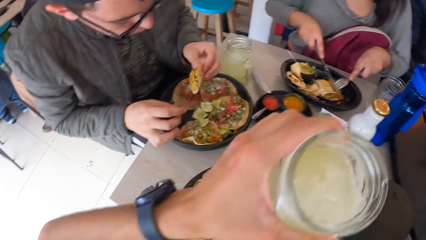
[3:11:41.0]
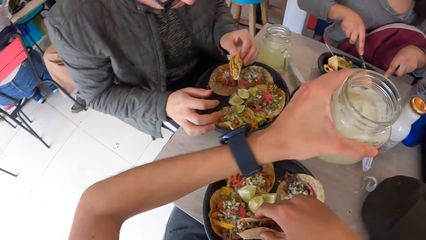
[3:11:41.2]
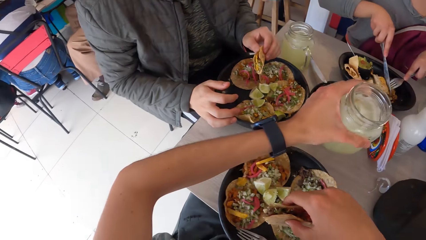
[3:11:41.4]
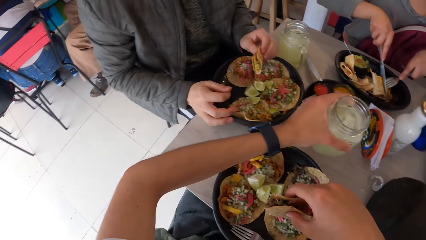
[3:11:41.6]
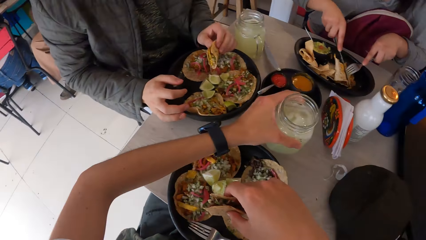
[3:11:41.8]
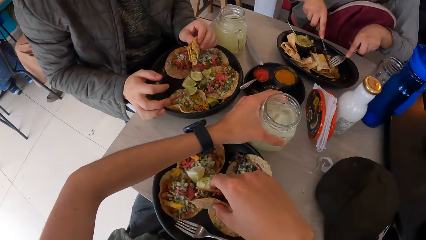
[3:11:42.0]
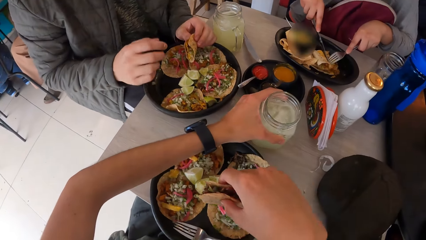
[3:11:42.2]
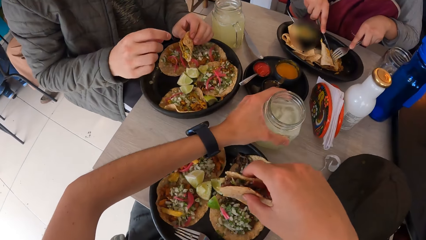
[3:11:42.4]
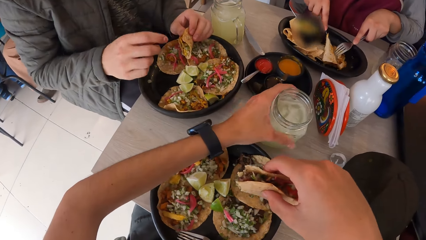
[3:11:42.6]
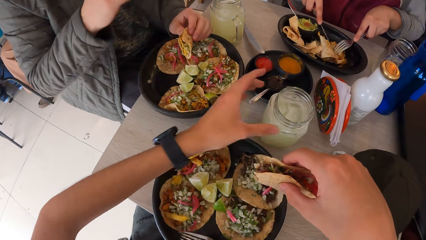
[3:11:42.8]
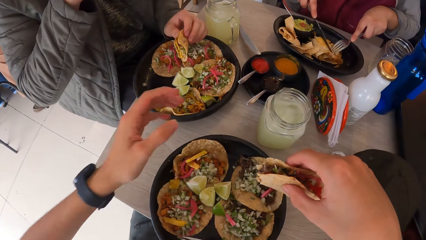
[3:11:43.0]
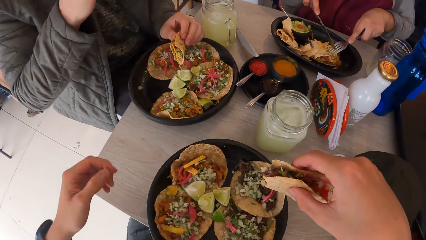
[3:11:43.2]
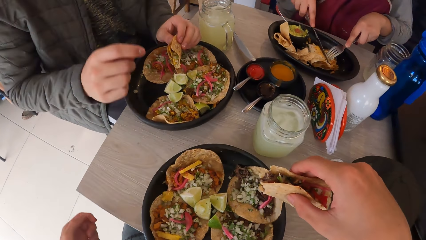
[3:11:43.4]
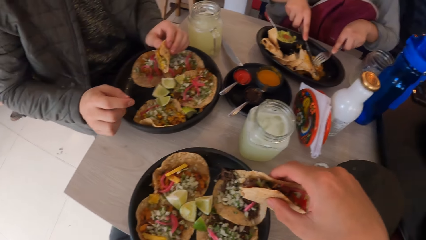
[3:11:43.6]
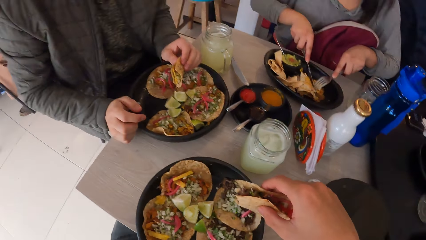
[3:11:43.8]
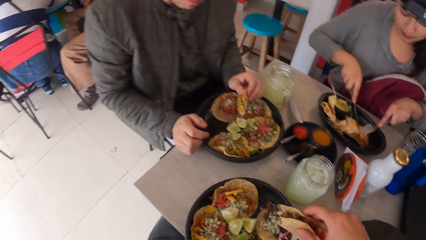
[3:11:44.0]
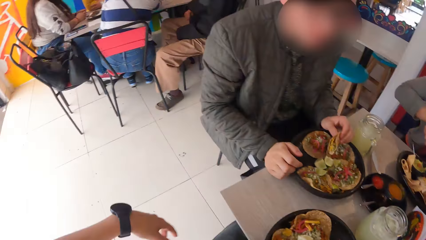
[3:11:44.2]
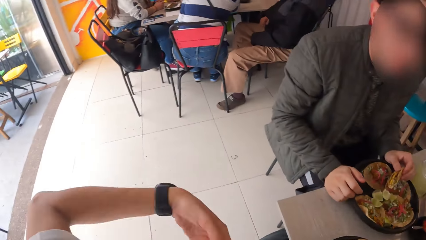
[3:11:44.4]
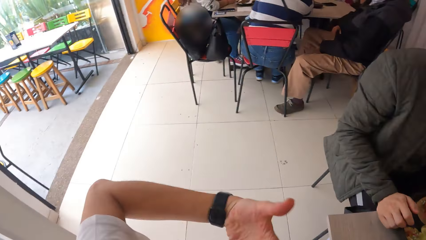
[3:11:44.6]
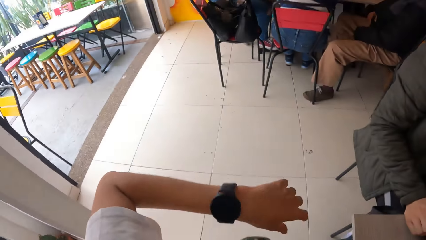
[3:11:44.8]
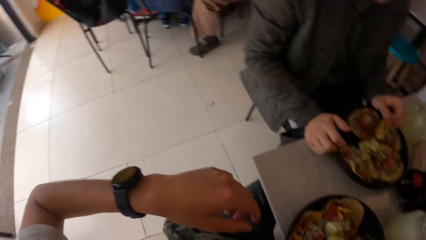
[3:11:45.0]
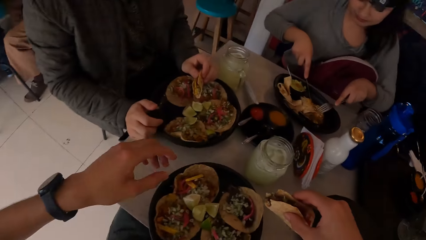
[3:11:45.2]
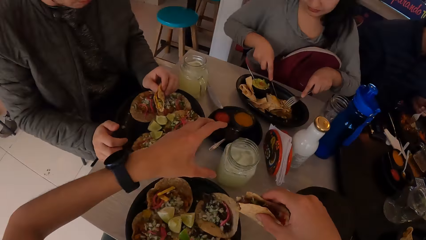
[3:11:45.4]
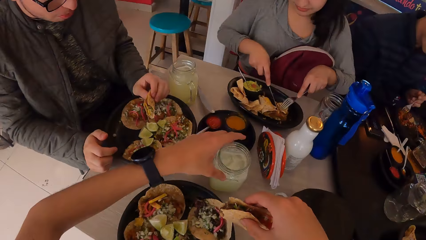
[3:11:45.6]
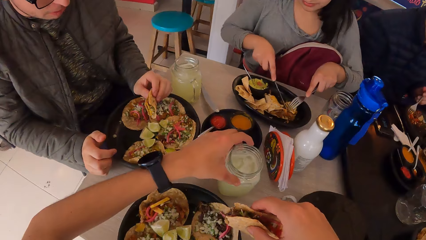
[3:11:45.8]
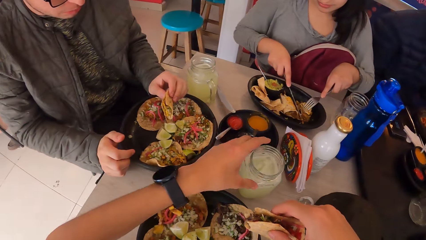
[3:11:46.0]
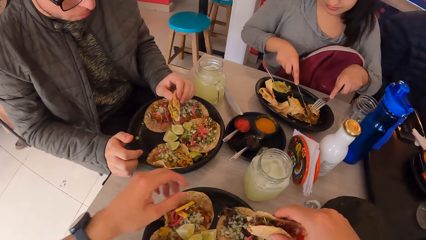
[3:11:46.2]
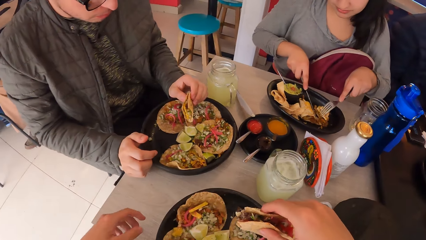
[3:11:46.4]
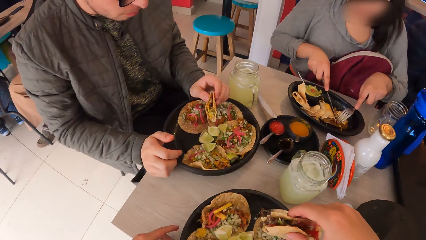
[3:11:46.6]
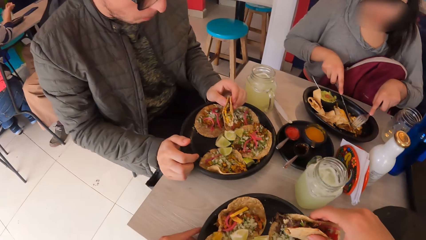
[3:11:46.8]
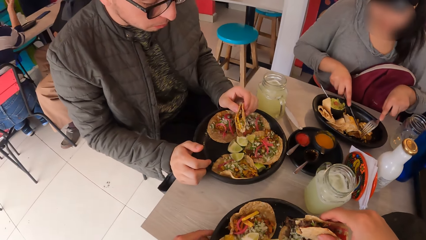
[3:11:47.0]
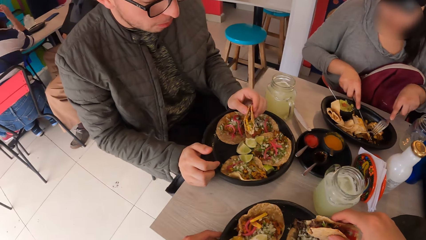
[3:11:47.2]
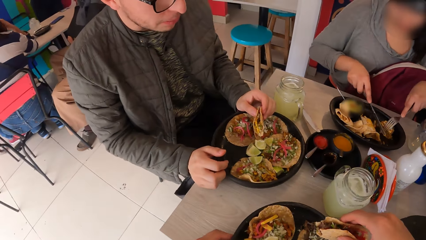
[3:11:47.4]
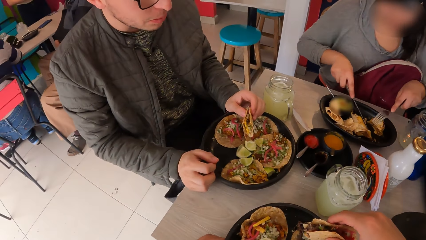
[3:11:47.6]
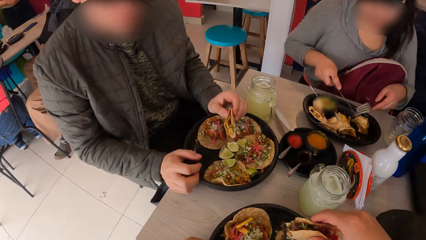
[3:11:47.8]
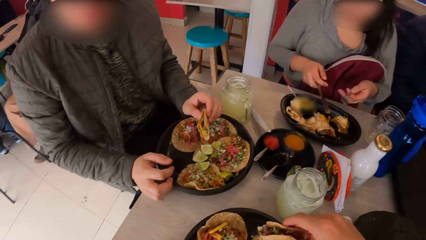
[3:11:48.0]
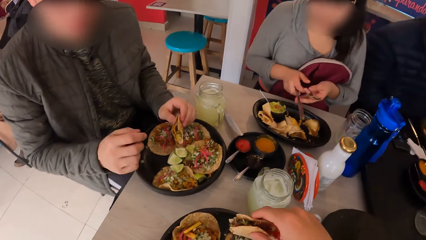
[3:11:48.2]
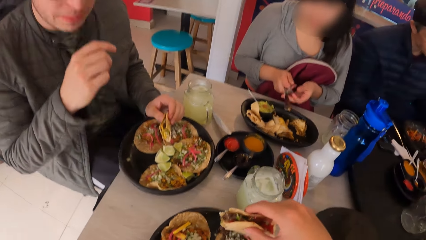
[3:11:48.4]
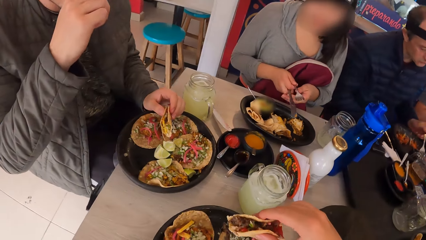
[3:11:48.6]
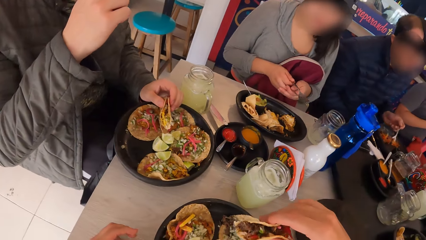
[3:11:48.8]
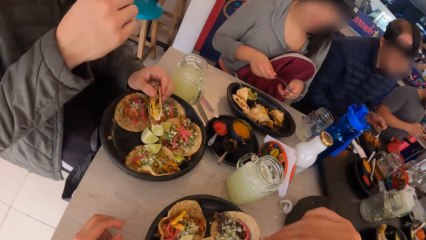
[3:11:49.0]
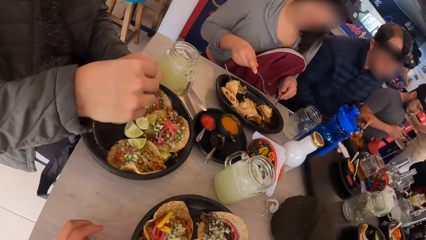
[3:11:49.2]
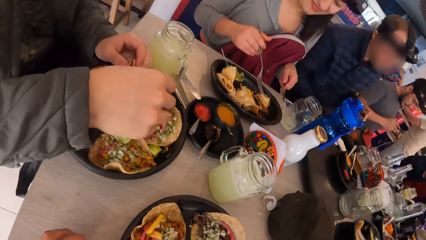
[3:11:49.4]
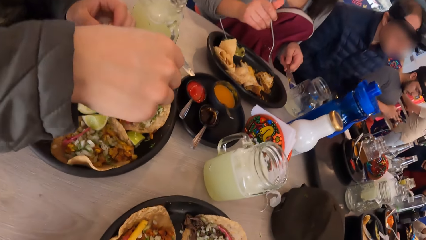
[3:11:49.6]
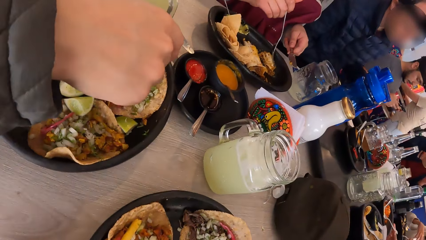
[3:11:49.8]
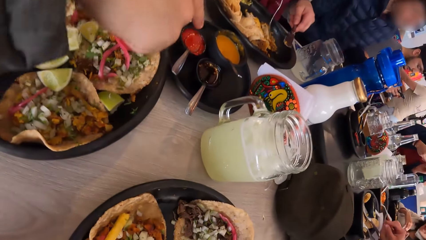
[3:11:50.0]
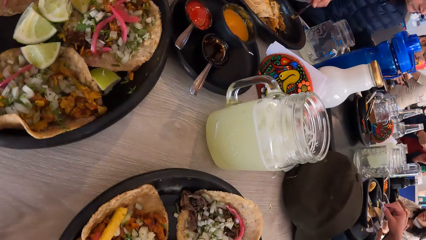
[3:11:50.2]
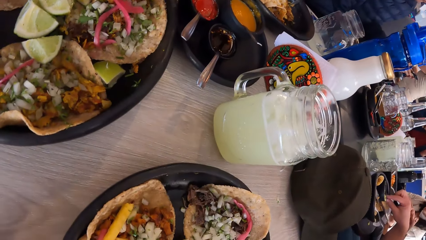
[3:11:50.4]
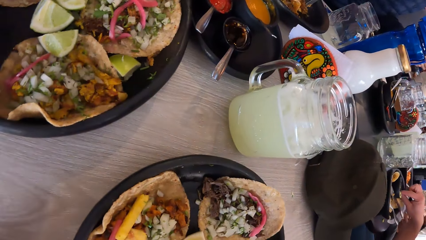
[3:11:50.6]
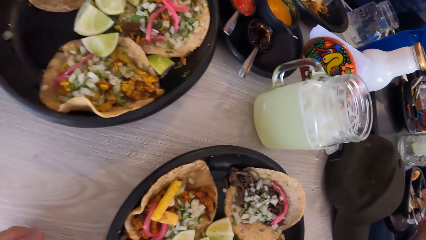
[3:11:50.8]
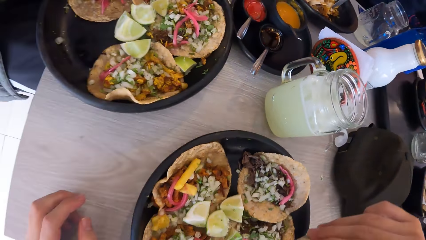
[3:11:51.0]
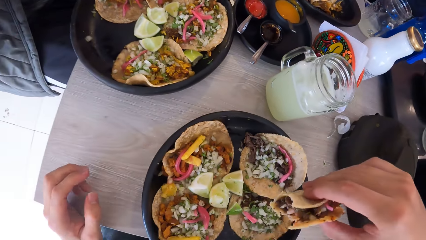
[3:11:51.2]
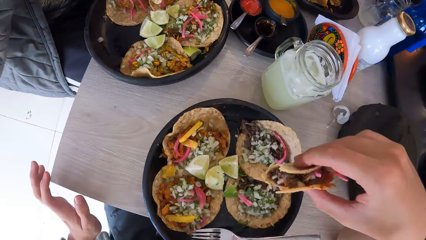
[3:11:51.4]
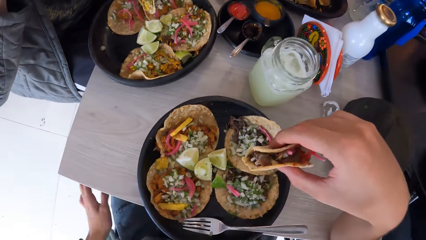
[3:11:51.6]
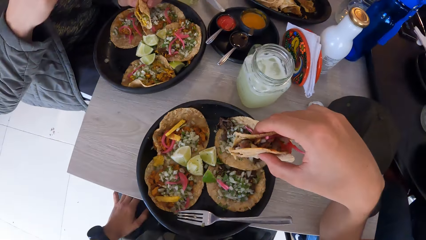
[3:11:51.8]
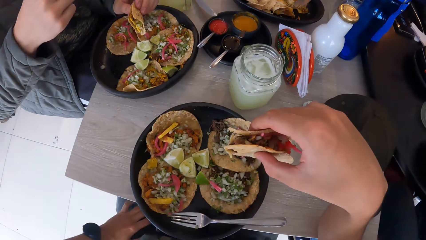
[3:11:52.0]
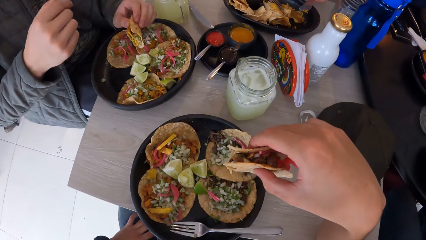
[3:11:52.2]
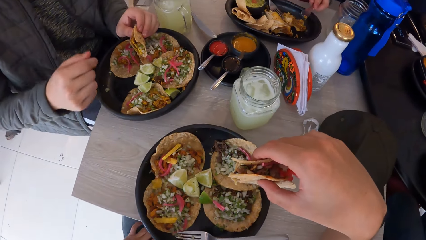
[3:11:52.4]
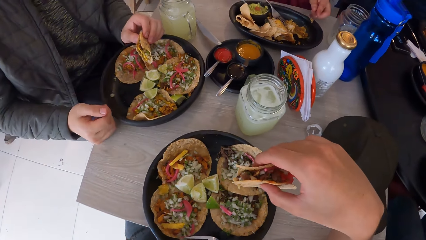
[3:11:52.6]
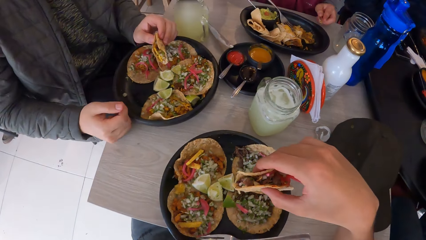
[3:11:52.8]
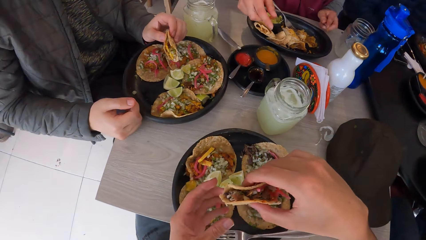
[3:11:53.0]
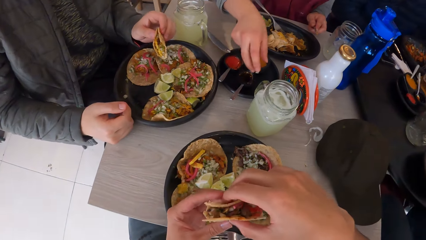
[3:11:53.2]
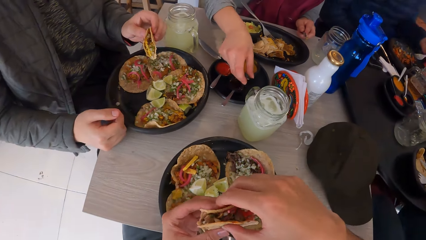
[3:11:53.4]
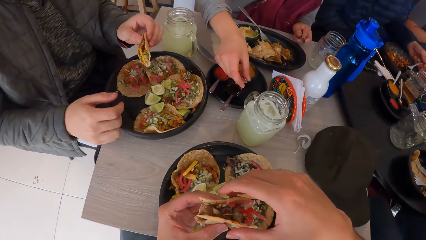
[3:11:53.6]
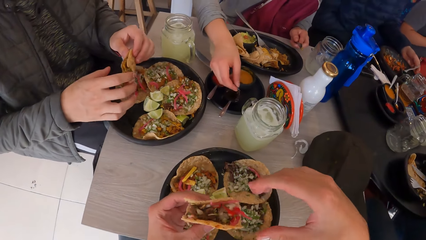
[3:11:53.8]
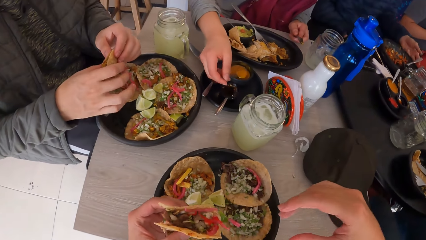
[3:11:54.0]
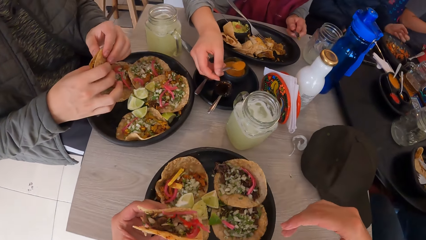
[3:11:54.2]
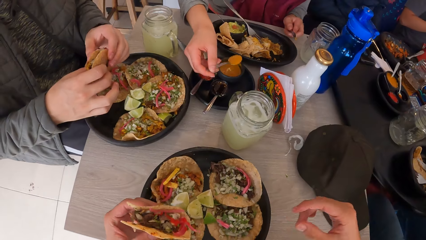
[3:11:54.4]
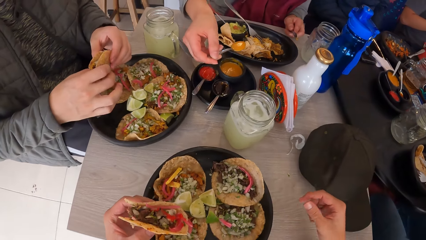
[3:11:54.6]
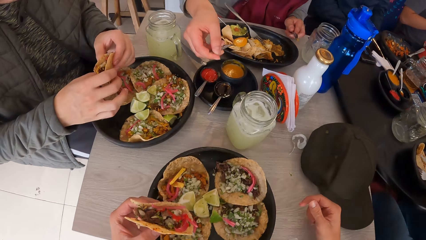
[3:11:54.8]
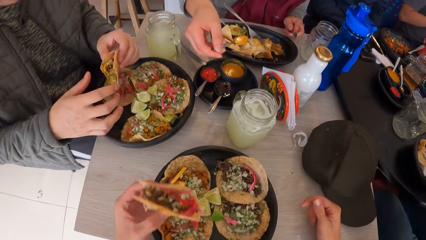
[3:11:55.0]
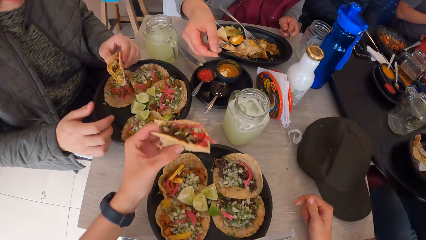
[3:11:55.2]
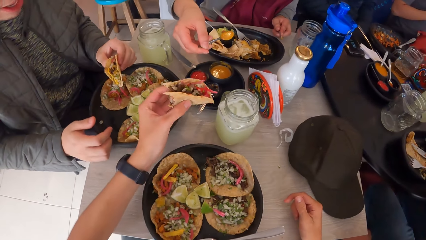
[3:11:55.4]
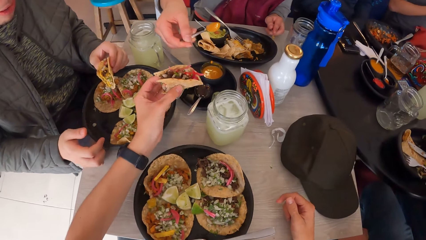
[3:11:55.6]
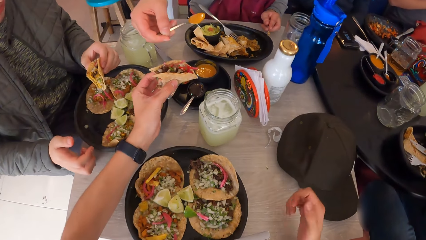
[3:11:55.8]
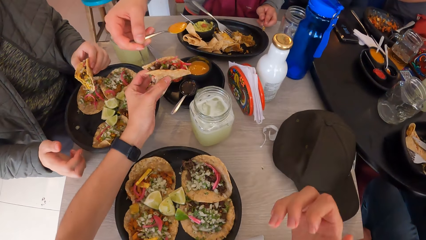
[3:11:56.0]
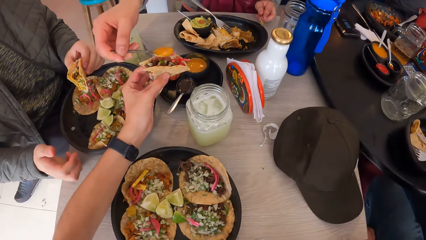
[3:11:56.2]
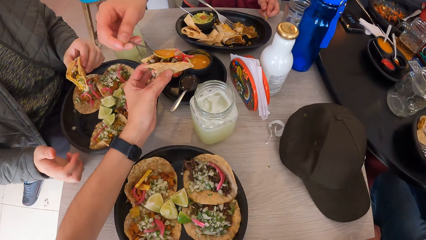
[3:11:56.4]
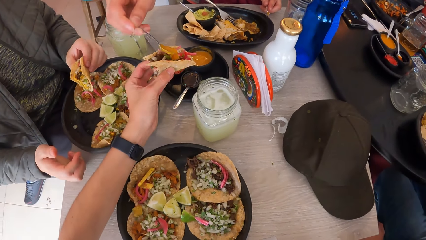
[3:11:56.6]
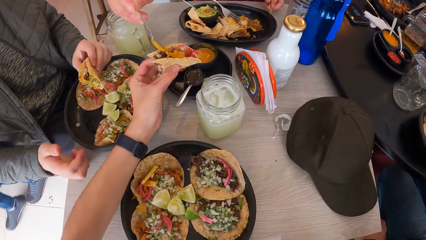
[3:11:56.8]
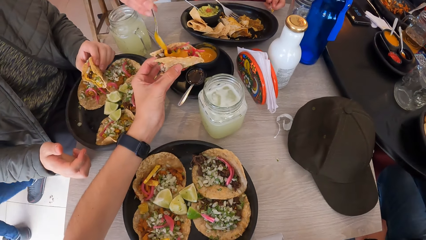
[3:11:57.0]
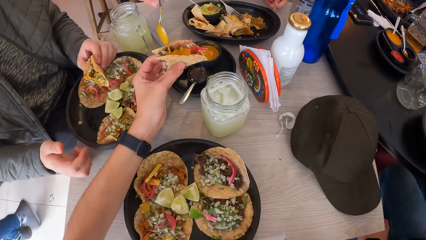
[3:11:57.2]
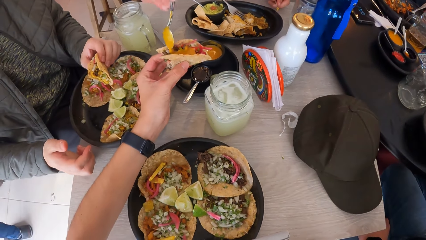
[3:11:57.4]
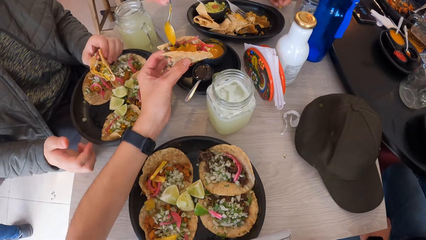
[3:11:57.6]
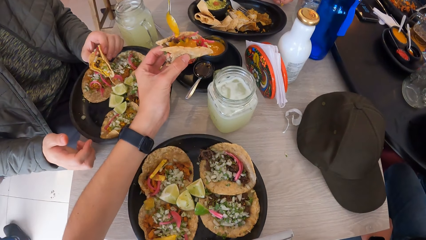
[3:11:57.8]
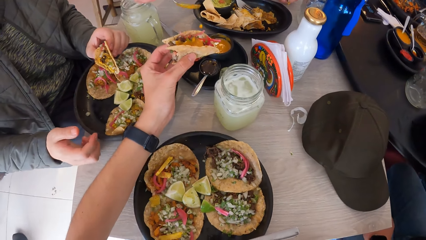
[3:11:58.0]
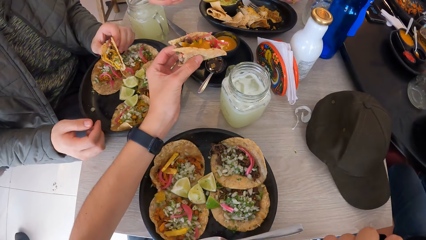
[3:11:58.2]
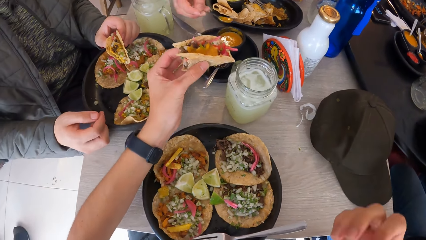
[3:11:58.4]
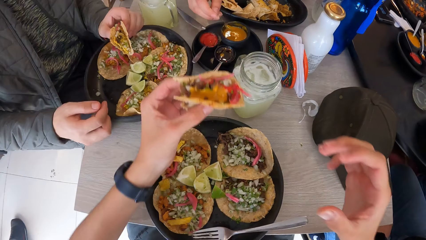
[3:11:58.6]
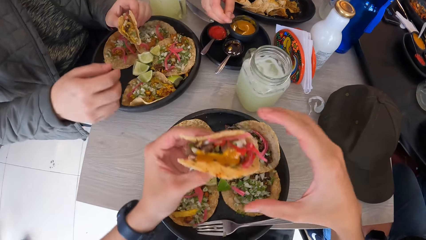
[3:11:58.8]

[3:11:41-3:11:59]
The camera wearer drops the cup or mug on the table with his left hand. A woman cuts the taco on the plate with the knife in her right hand. The camera wearer shakes a hand. He adjusts the cup on the table with his left hand. He holds the mug. The woman passes the knife from her right hand to her left hand, and passes the fork from her left hand to her right hand. The camera wearer dialogues with a man. He removes his left hand from the table. He passes the taco from his right hand to his left hand. The woman serves sauce from the bowl on the table with the spoon in her right hand. The camera wearer places his right hand on the table. He removes his right hand from the table. The woman puts sauce on the taco on the camera wearer's left hand with the spoon in her right hand.
